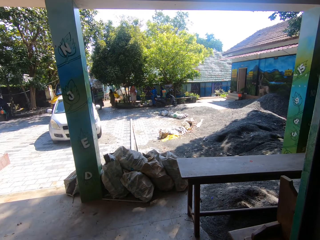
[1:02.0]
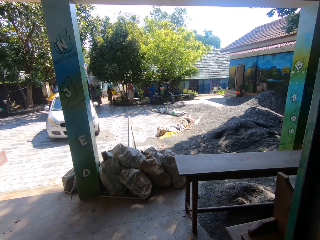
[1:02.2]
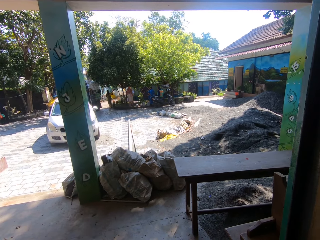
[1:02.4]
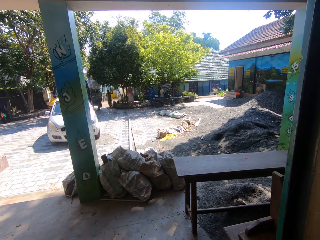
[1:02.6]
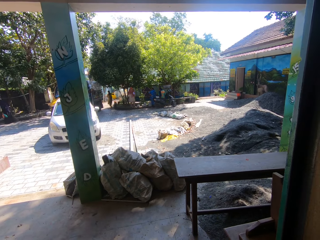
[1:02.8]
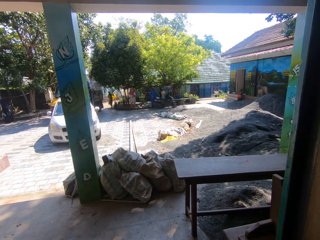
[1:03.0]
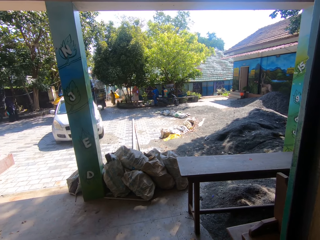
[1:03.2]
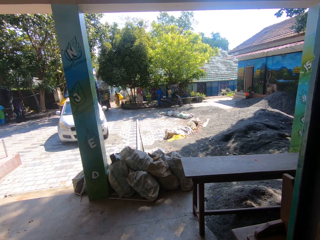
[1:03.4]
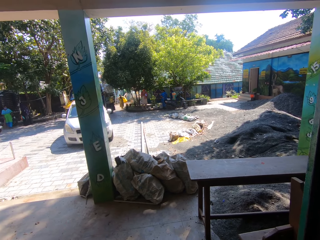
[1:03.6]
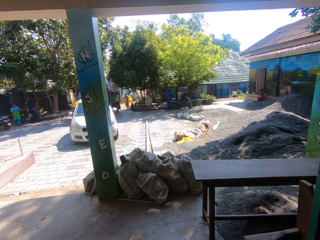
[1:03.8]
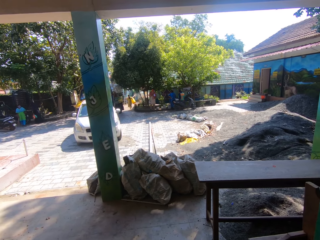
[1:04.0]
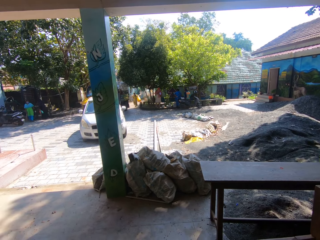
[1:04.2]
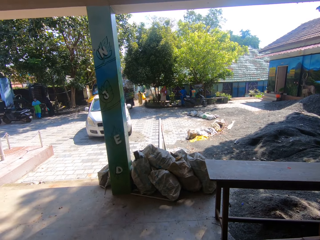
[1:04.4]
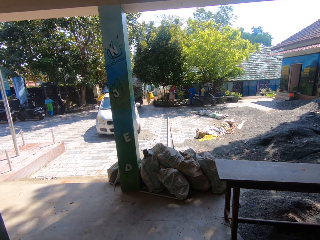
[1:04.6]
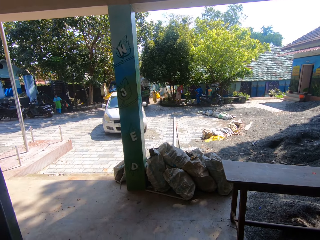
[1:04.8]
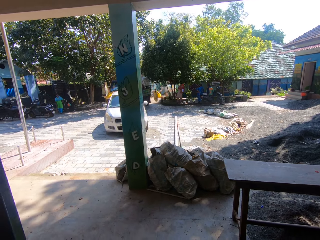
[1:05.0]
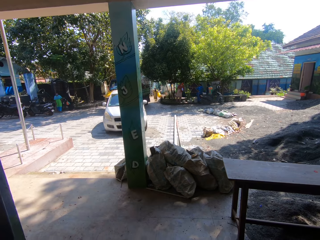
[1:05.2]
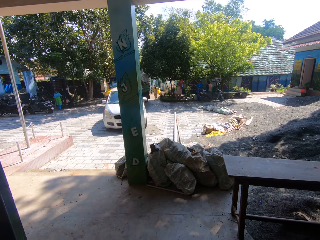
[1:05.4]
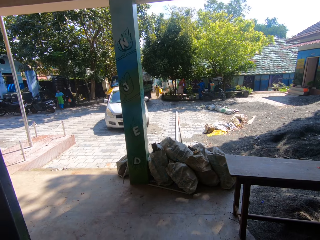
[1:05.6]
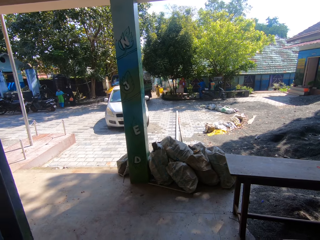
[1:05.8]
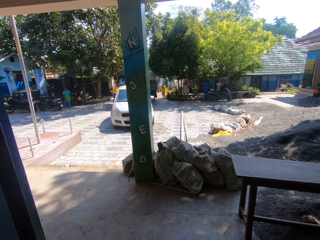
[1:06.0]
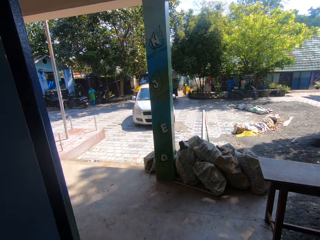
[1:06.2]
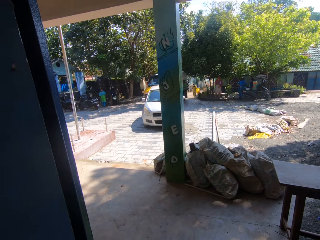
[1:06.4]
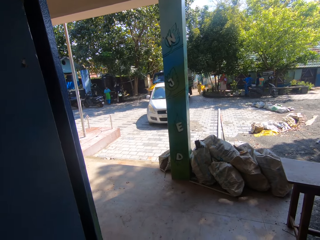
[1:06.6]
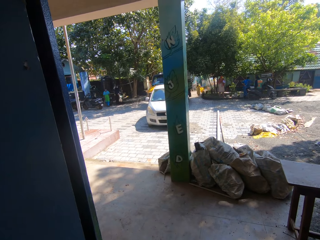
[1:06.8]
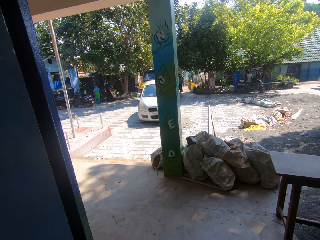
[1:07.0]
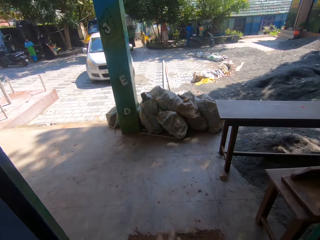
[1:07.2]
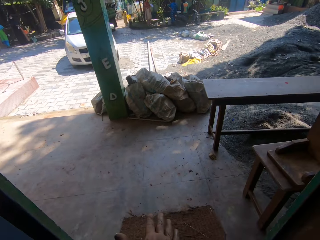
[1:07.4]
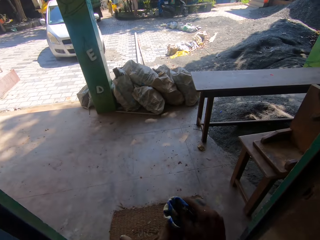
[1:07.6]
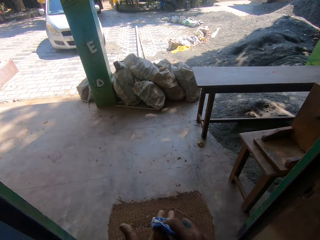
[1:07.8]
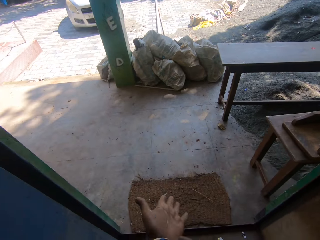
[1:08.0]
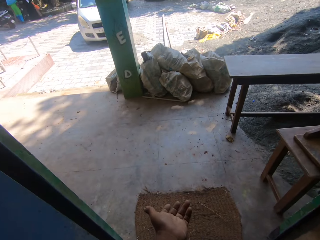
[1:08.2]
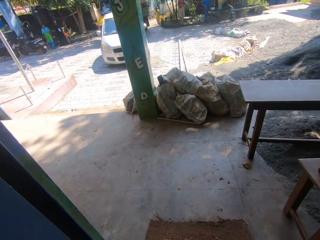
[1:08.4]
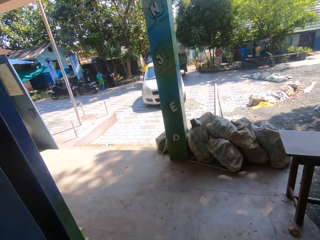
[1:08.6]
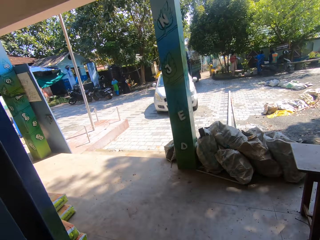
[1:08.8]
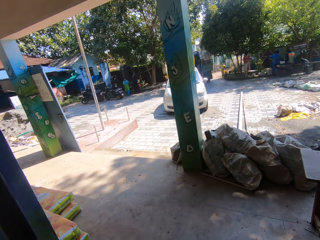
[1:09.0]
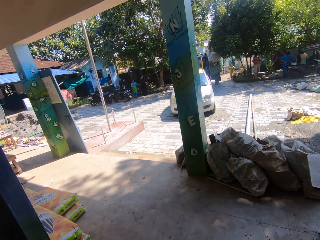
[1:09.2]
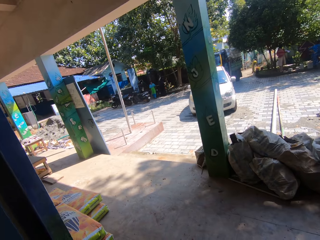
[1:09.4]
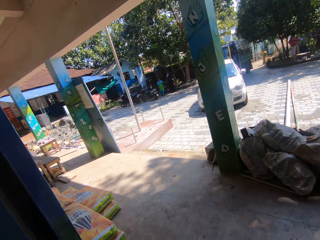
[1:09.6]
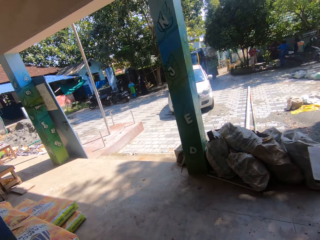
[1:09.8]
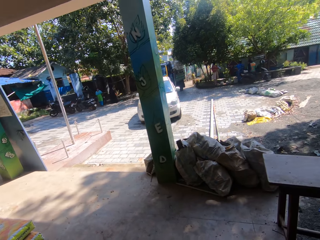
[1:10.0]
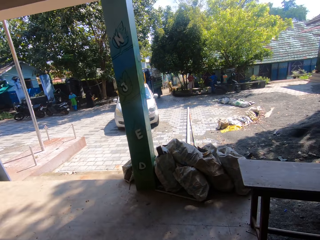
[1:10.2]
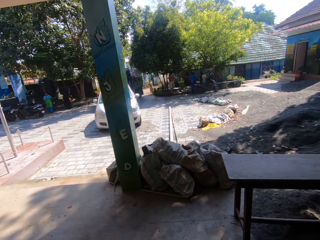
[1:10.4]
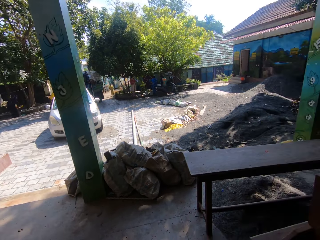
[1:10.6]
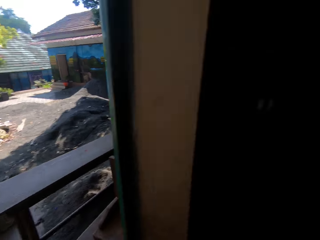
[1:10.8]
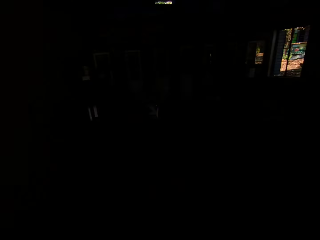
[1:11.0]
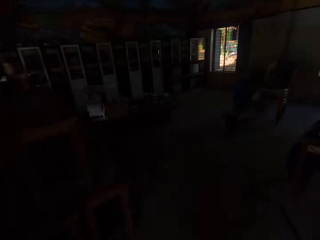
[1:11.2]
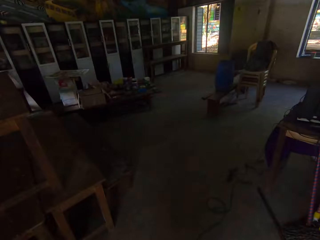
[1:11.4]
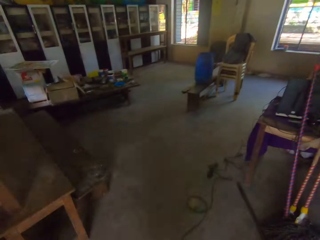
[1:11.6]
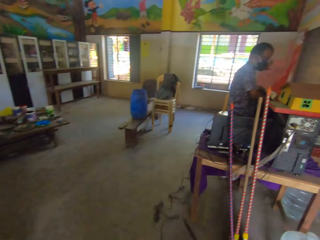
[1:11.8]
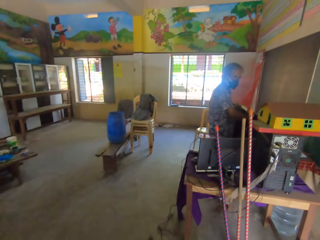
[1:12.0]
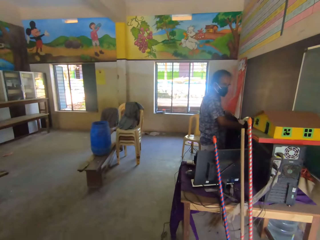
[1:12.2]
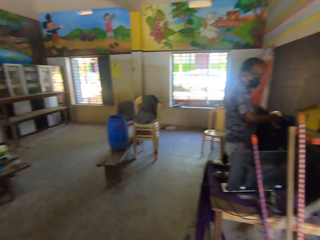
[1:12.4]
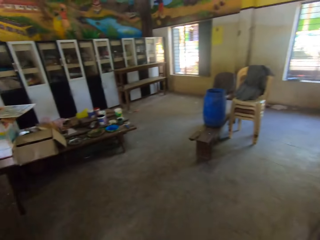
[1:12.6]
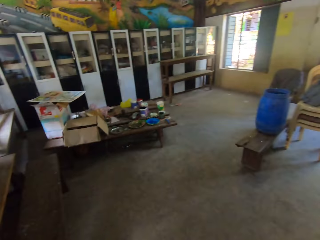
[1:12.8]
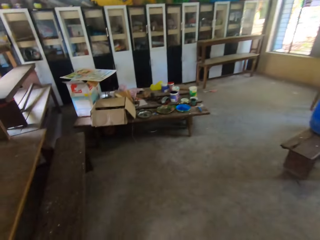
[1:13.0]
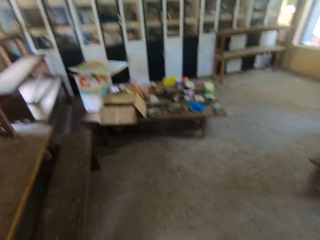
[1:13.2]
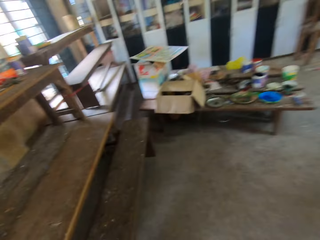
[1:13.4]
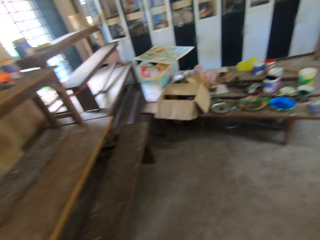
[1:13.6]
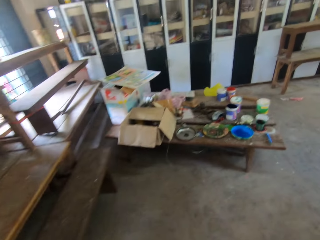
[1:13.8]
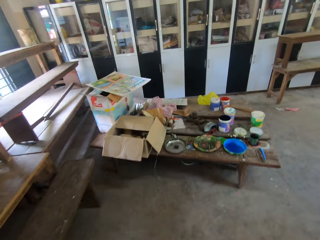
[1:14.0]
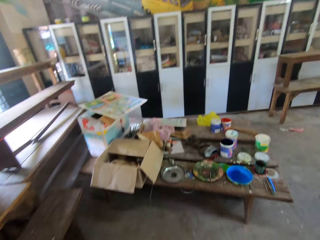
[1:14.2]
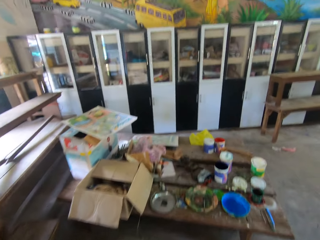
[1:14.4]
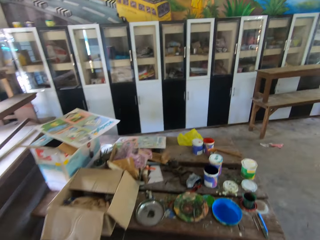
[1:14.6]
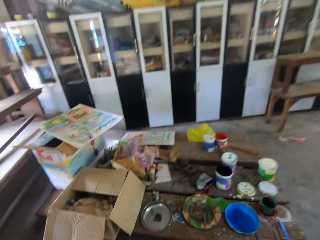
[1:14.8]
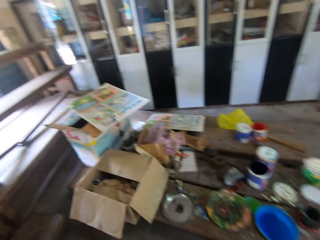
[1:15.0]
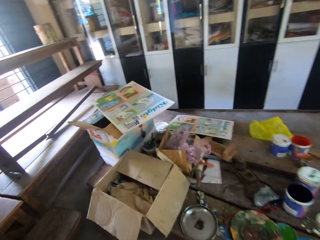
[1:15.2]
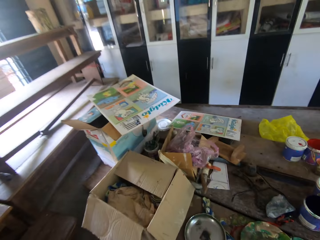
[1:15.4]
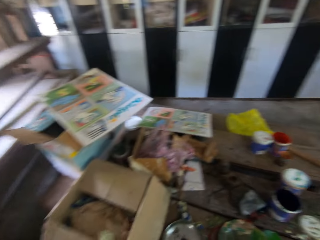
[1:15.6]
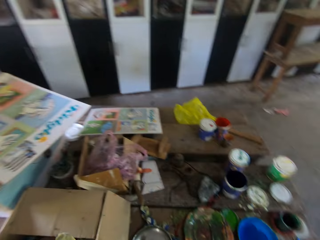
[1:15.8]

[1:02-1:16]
The camera wearer does something. He cleans his left hand with a napkin in his right hand. A man interacts with the camera wearer. The camera wearer looks around. He walks around the room.

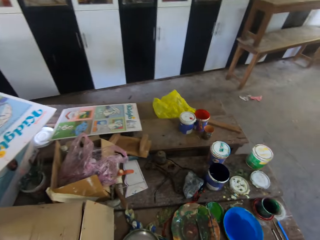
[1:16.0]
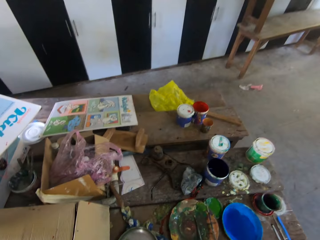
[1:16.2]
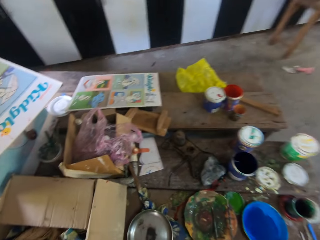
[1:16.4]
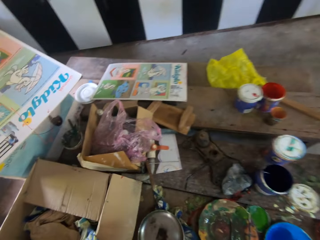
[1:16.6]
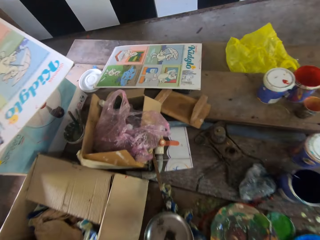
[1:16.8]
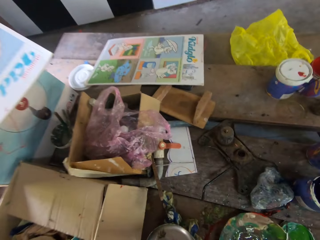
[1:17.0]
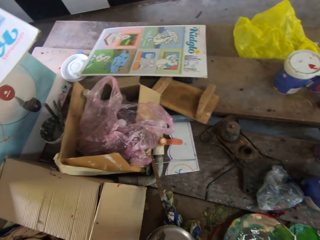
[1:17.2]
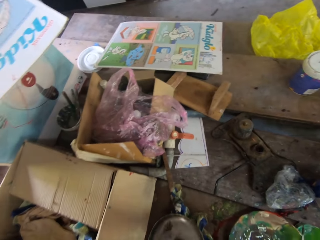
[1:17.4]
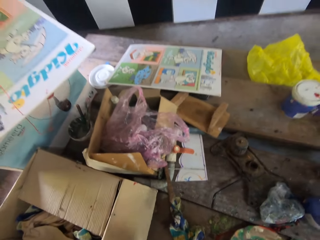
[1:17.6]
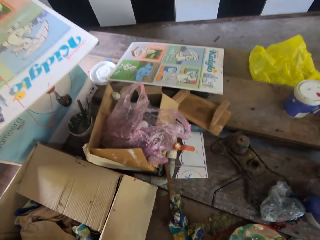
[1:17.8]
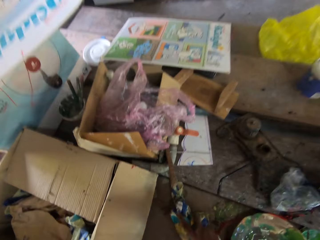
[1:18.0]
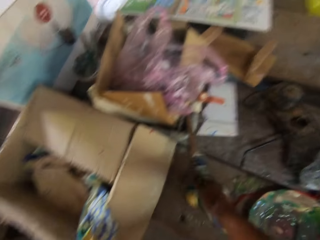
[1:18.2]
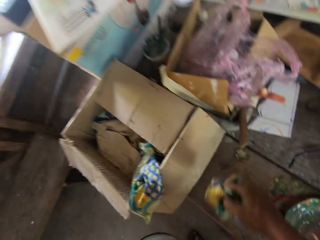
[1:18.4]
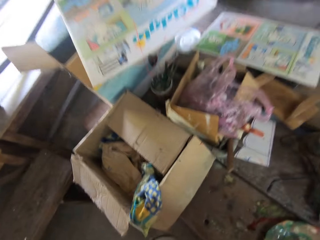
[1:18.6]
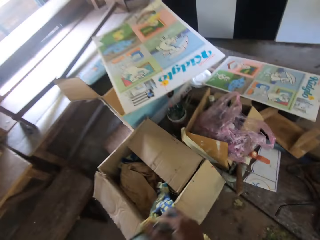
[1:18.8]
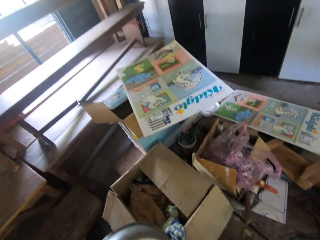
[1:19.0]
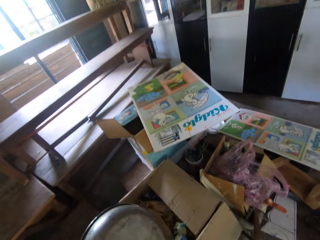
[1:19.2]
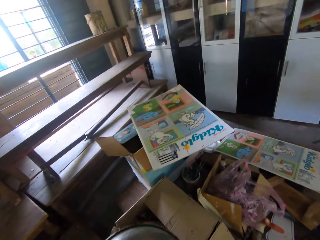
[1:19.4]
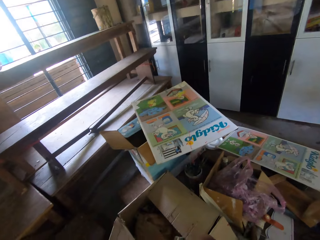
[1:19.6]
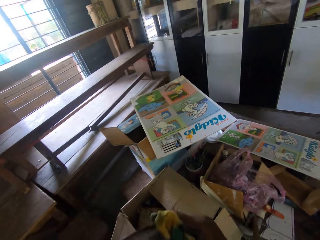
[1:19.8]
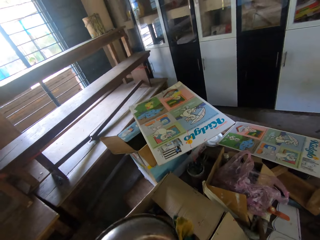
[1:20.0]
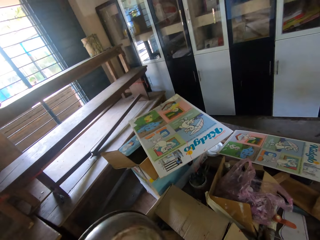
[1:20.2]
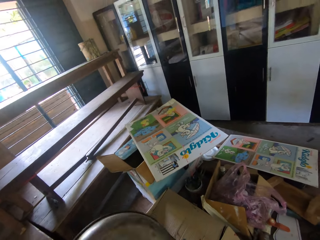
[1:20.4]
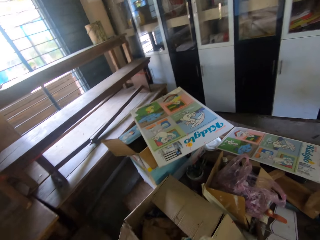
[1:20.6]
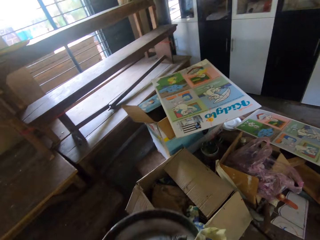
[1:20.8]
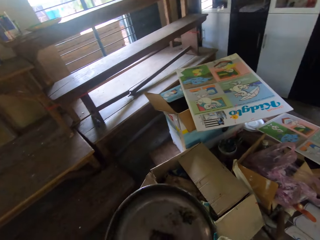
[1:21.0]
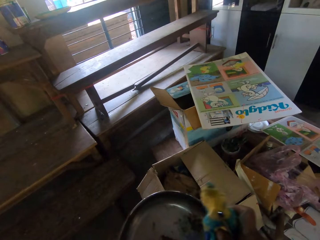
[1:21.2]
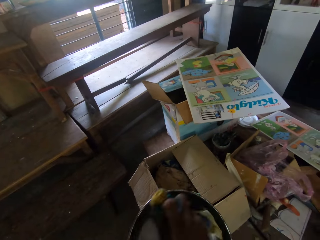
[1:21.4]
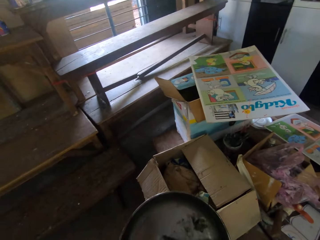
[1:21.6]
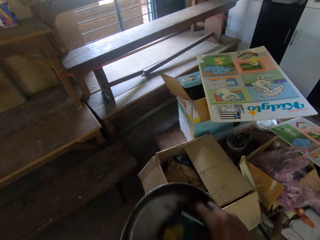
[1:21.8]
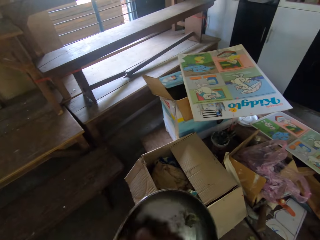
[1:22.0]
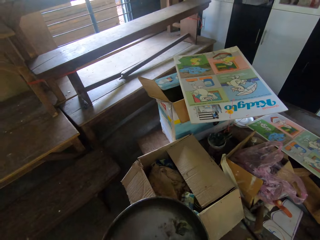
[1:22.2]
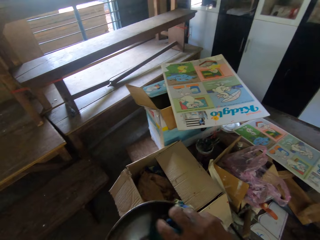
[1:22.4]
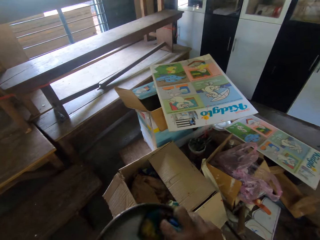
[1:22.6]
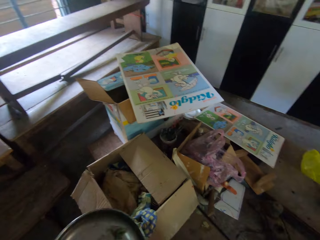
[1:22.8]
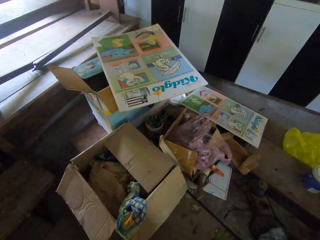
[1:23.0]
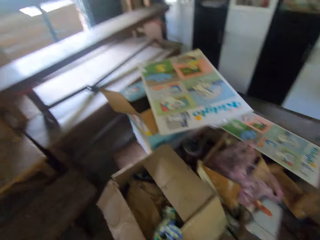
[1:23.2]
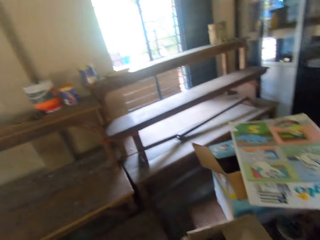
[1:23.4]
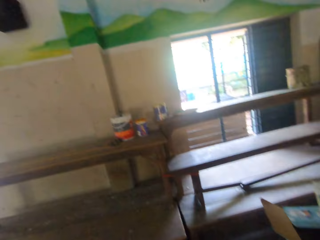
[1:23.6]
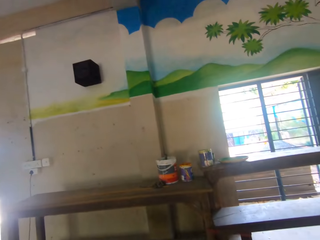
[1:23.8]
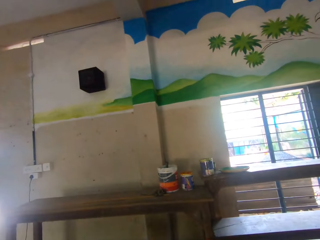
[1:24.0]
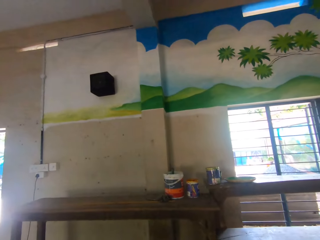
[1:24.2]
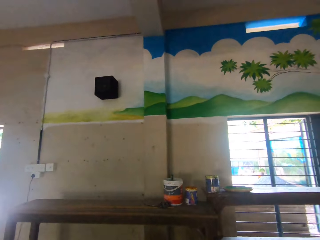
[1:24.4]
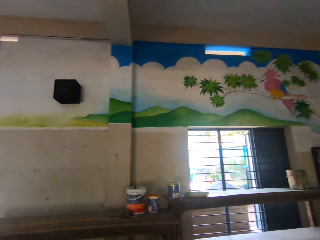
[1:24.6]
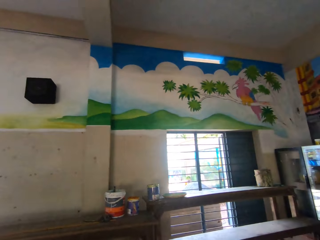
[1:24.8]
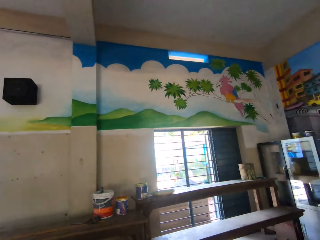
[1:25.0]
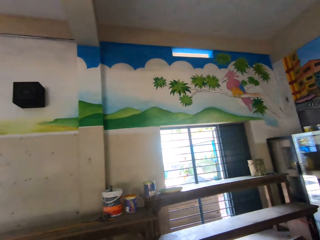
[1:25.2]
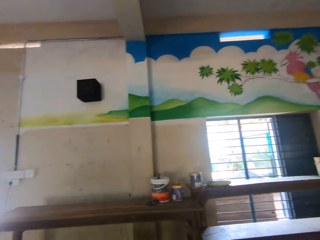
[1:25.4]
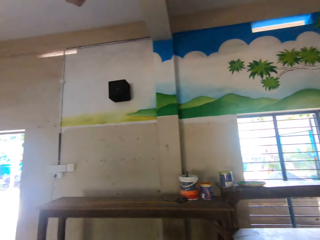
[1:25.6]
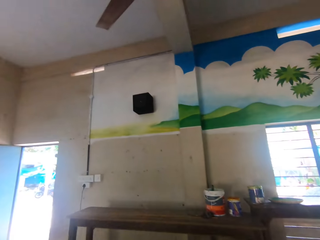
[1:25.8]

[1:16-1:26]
The camera wearer picks the paint mixing bowl from the table with his right hand. He picks the napkin from the table with his right hand. He wipes the paint mixing bowl in his left hand with the napkin in his right hand. He looks around.
